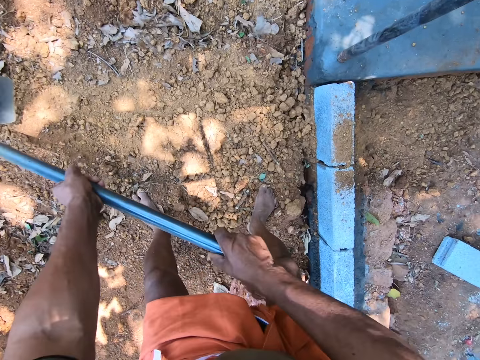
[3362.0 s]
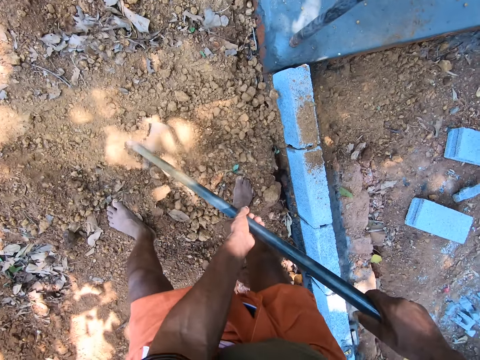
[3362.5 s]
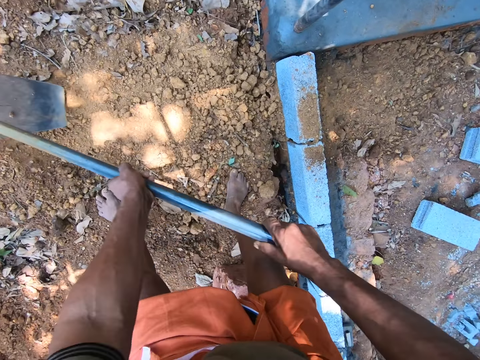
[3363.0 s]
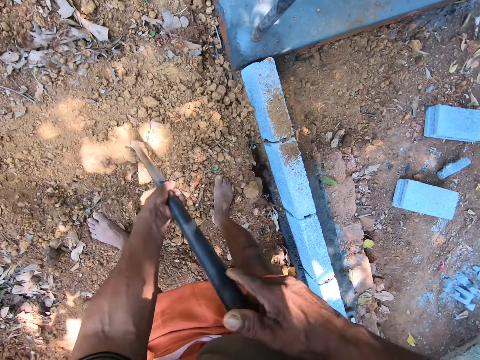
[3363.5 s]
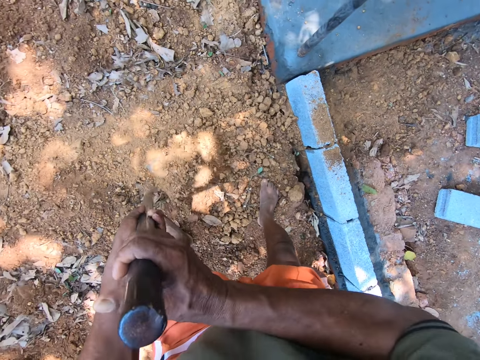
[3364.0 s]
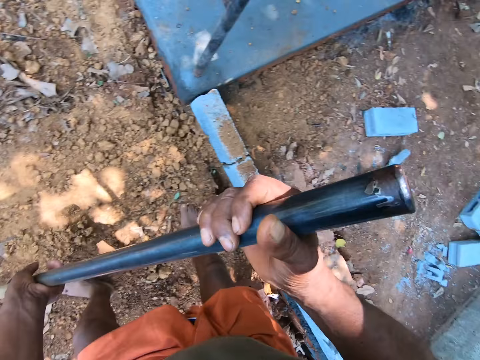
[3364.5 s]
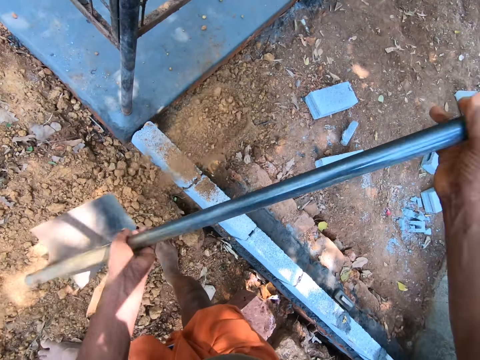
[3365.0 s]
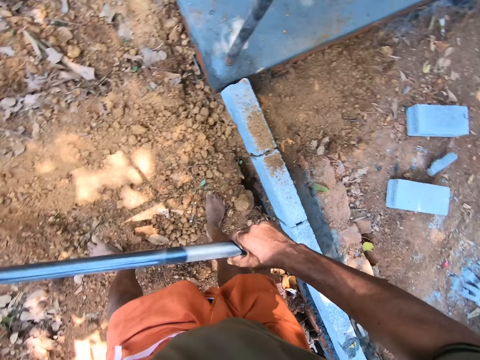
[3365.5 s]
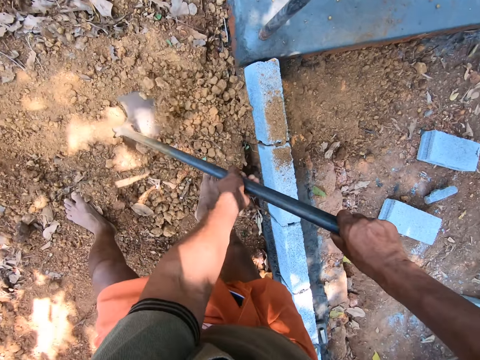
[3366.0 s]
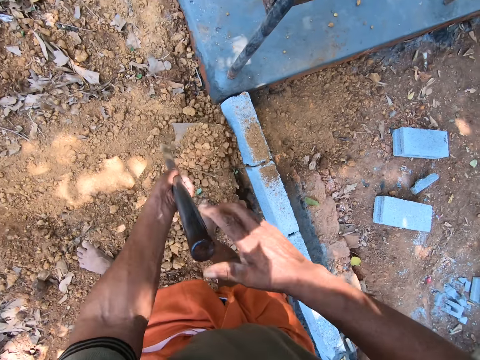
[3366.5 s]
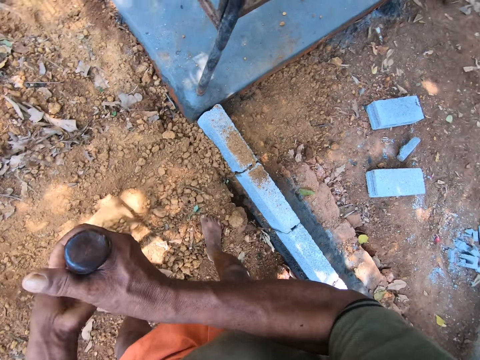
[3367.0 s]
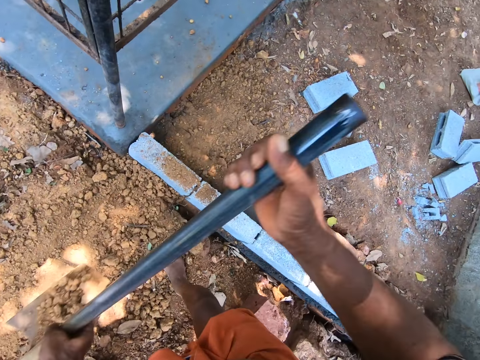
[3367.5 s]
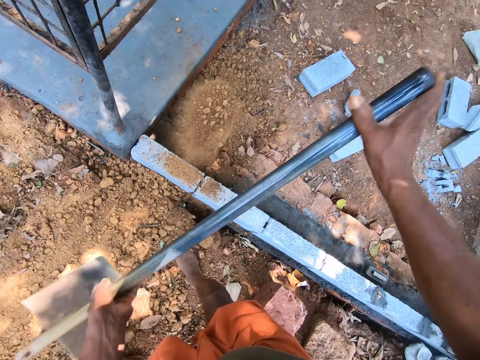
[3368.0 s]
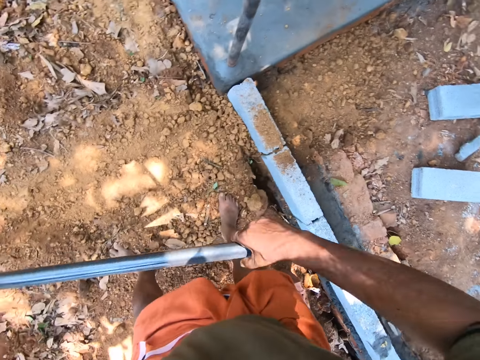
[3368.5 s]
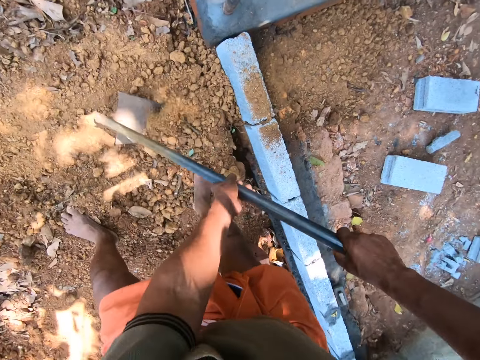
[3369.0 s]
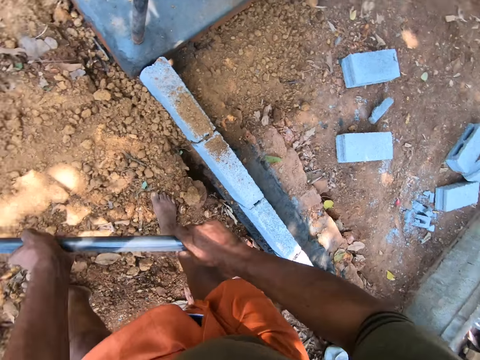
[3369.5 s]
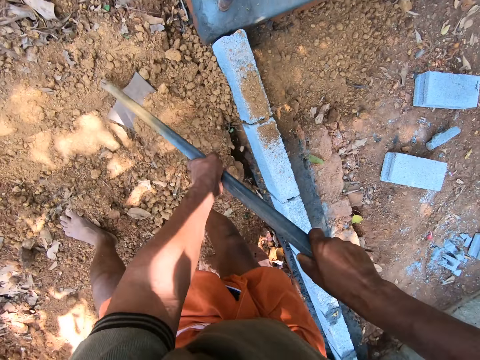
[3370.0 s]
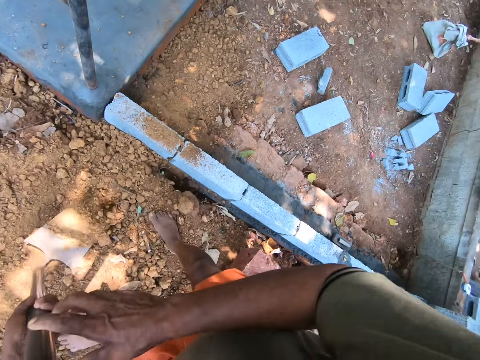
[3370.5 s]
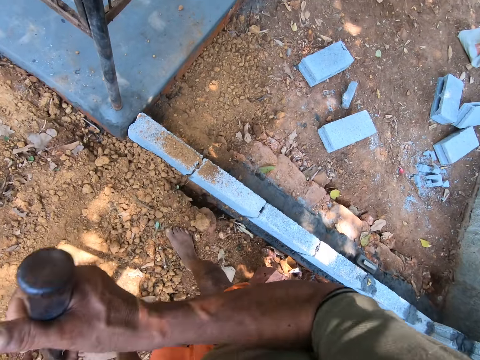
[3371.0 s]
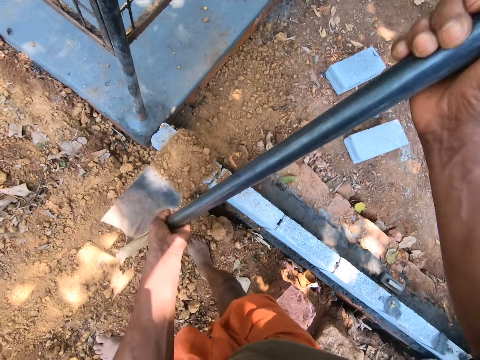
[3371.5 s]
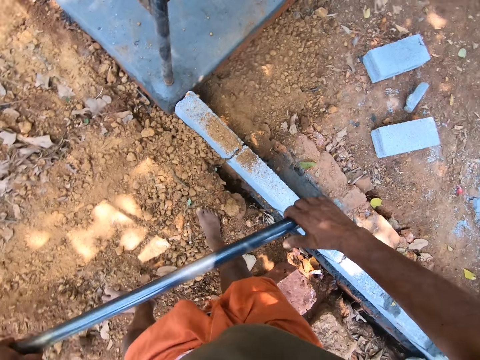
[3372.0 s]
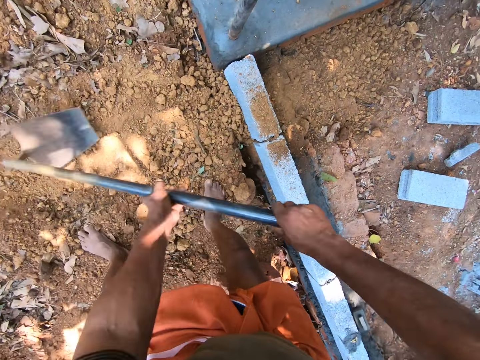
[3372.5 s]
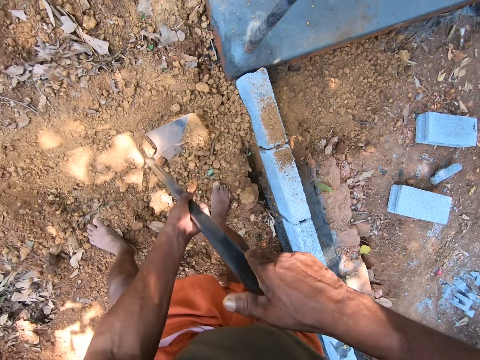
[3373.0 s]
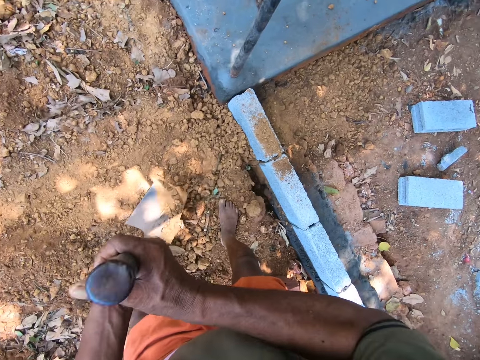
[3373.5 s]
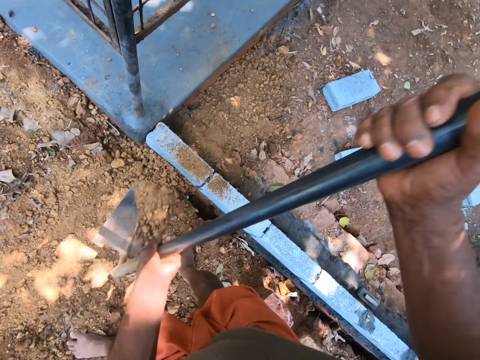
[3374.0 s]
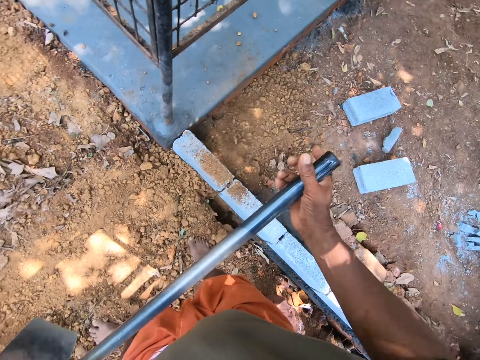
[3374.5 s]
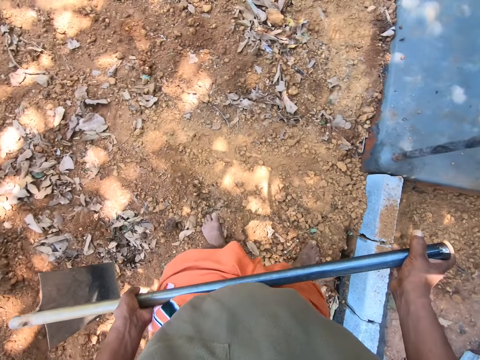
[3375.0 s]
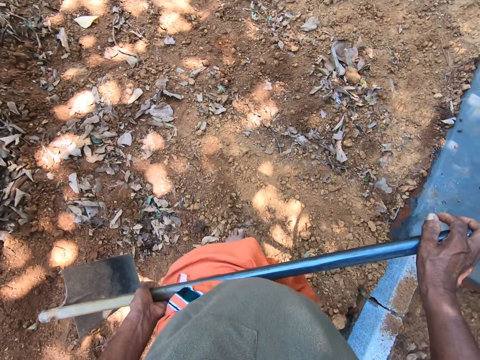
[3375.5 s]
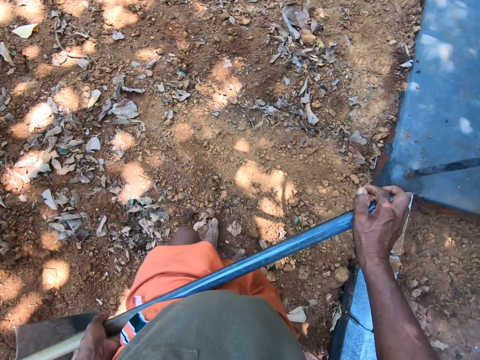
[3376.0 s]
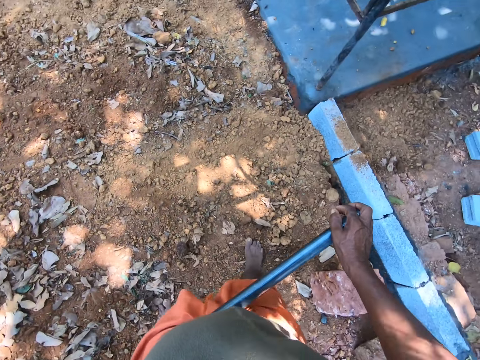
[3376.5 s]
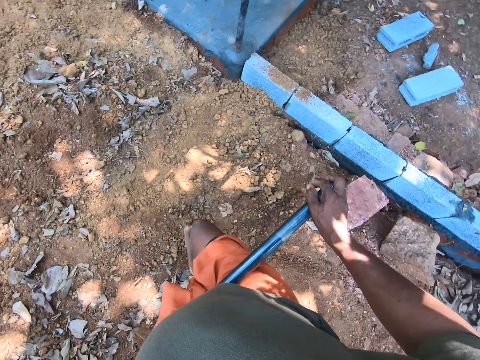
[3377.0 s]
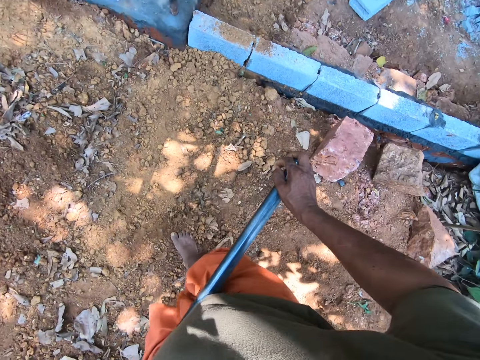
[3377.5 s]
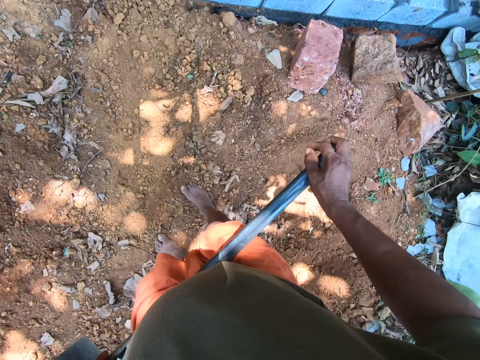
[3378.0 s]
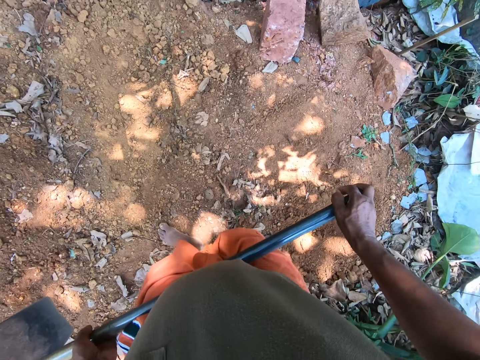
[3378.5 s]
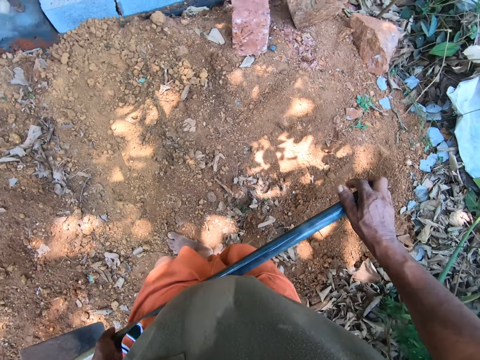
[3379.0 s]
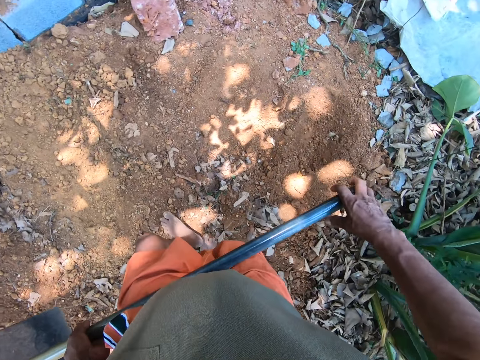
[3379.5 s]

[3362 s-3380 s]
The camera wearer digs the ground. They take sand from the ground with the hoe using both hands. They pour the sand on the ground with the hoe using both hands. They take sand from the ground with the hoe using both hands. They dig the ground. They pour the sand on the ground with the hoe using both hands. They till the ground with the hoe using both hands. They take sand from the ground with the hoe using both hands. They pour the sand on the ground with the hoe using both hands. They take sand from the ground with the hoe using both hands. They pour the sand on the ground with the hoe using both hands. They look around and move around.

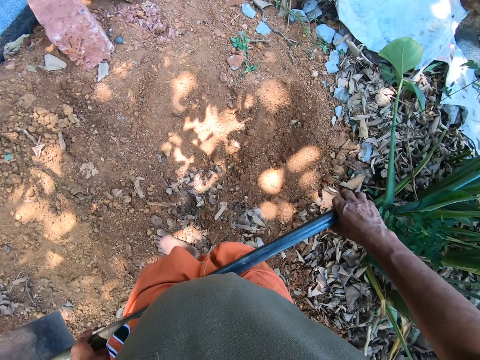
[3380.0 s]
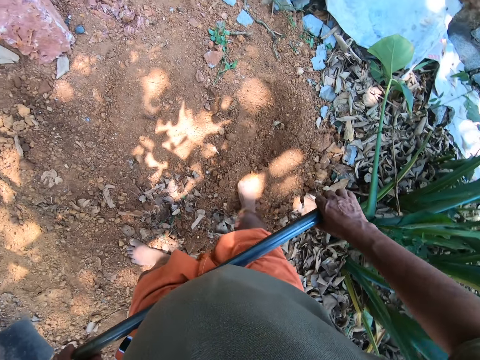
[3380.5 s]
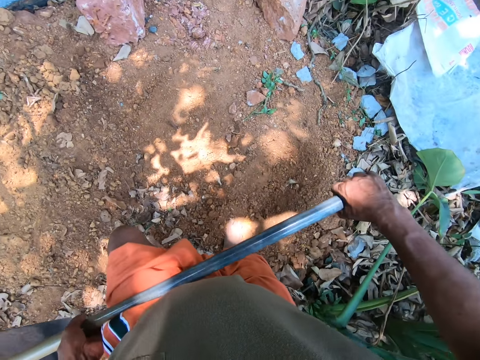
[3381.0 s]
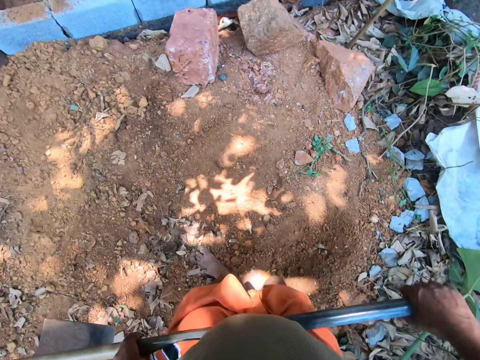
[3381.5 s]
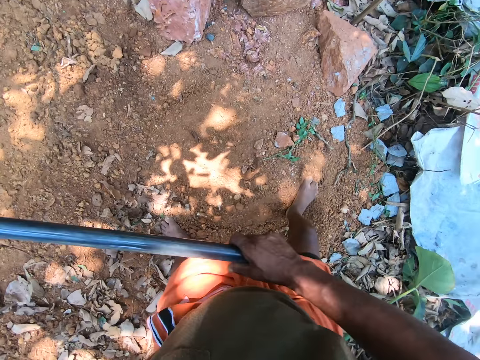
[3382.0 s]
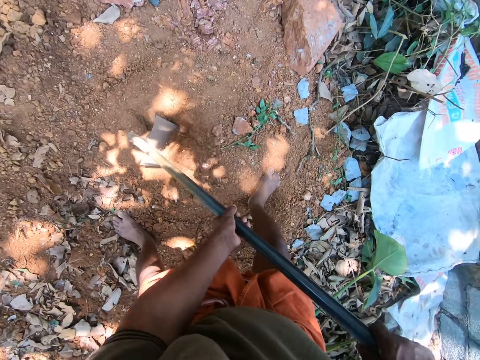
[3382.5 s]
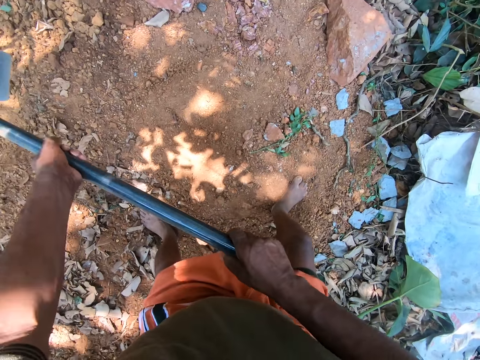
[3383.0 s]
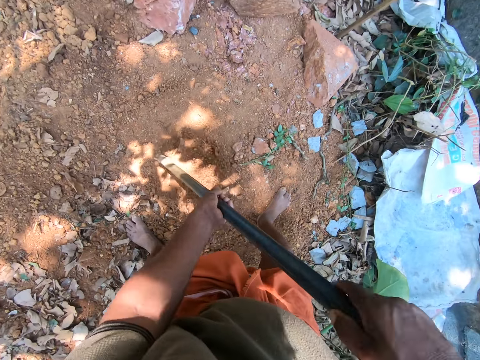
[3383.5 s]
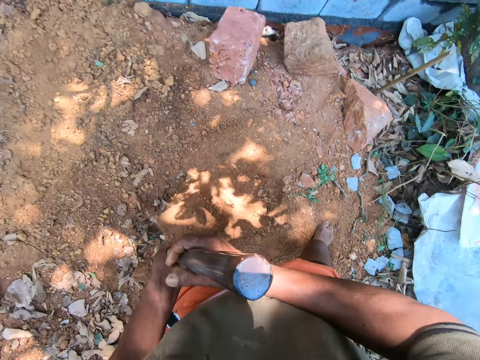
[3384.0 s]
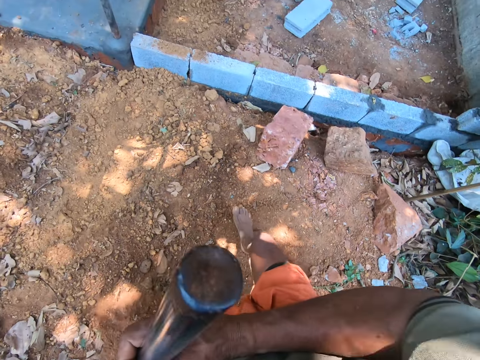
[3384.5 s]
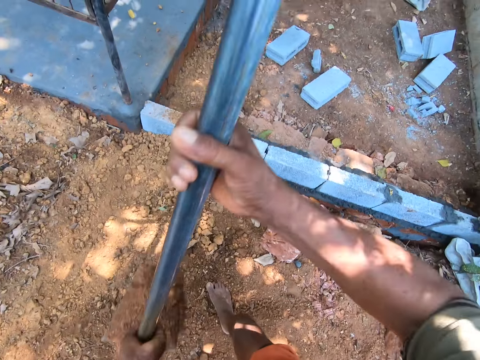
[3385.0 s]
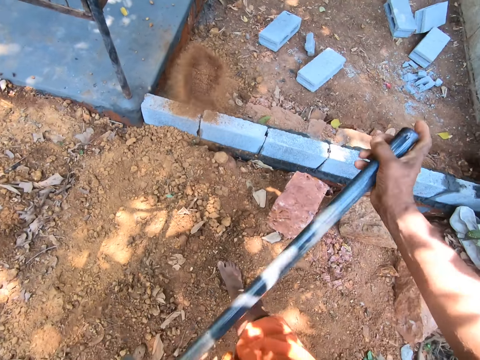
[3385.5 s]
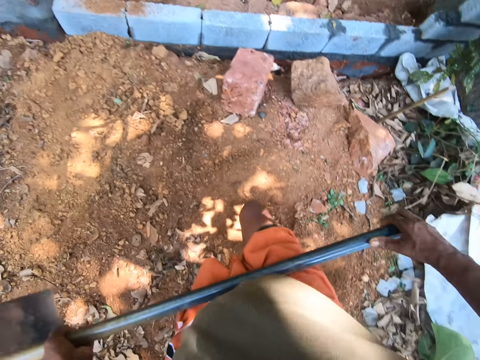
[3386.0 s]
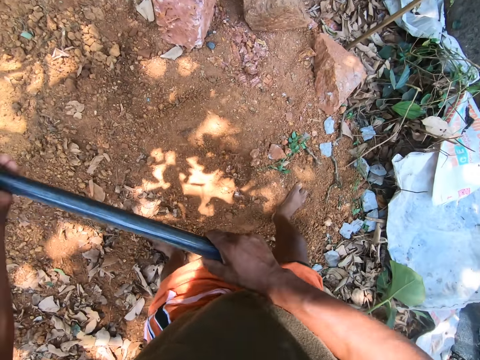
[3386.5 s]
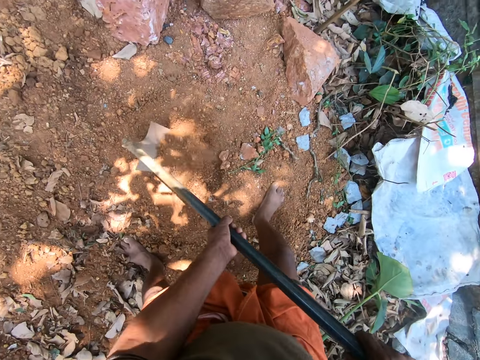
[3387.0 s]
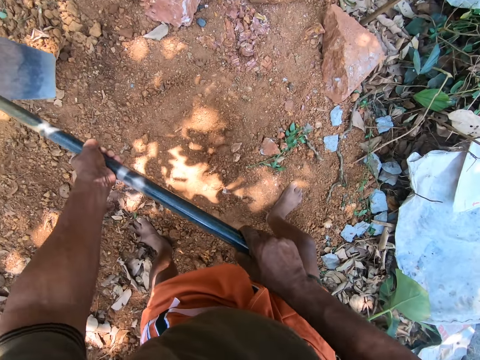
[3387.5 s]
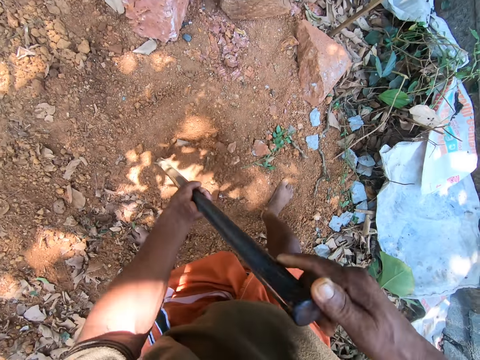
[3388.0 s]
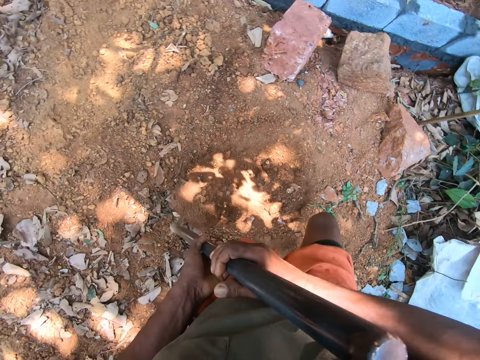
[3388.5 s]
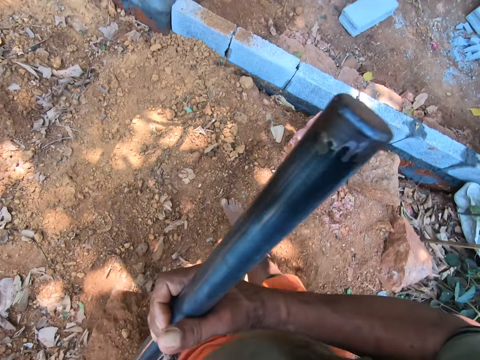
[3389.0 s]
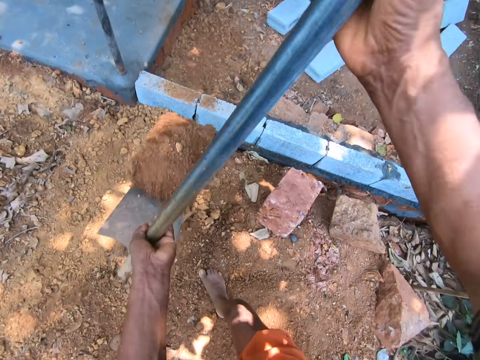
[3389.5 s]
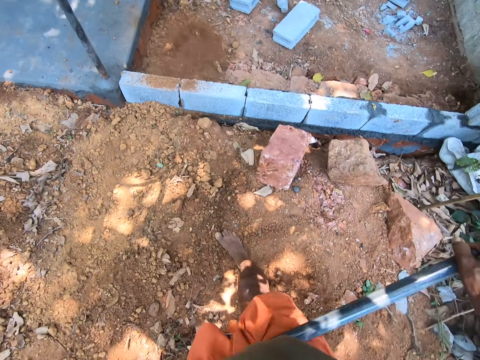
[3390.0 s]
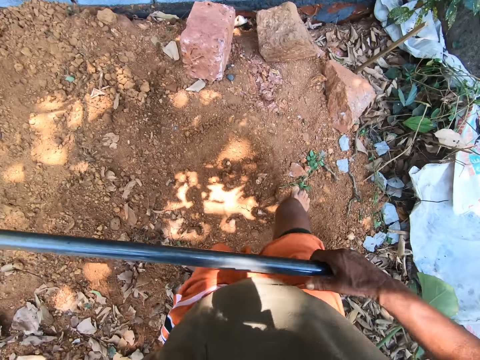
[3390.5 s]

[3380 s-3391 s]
The camera wearer tills the ground with the hoe using both hands. They take sand from the ground with the hoe using both hands. They pour the sand on the ground with the hoe using both hands. They till the ground with the hoe using both hands. They take sand from the ground with the hoe using both hands. They pour the sand on the ground with the hoe using both hands.
